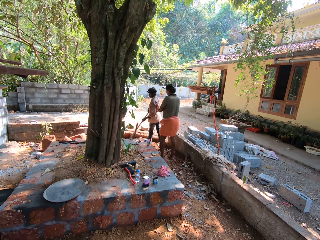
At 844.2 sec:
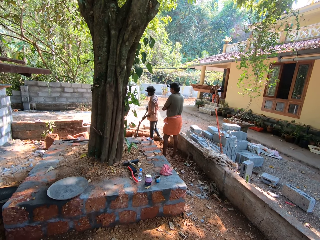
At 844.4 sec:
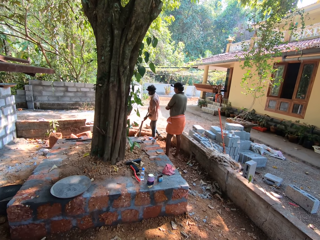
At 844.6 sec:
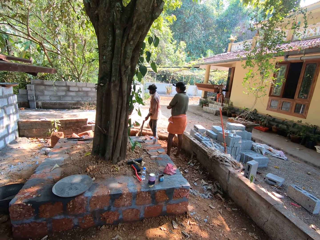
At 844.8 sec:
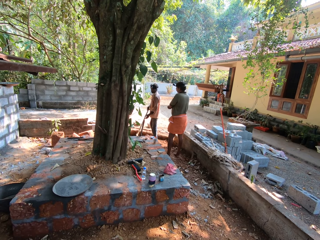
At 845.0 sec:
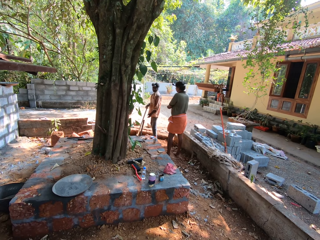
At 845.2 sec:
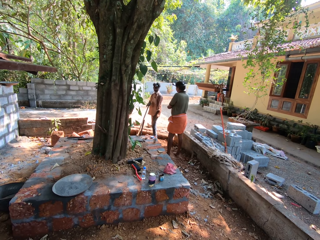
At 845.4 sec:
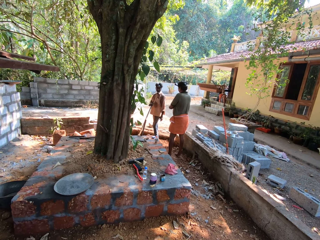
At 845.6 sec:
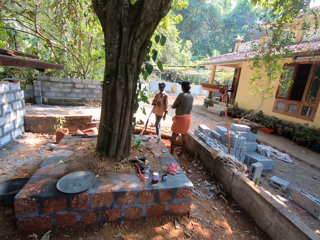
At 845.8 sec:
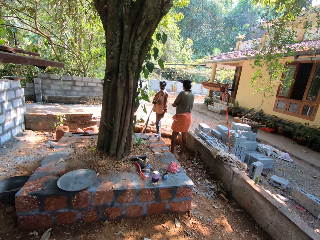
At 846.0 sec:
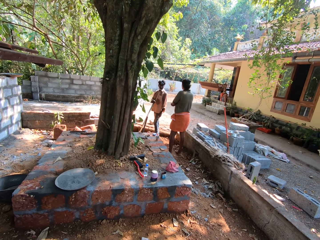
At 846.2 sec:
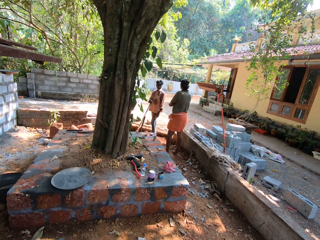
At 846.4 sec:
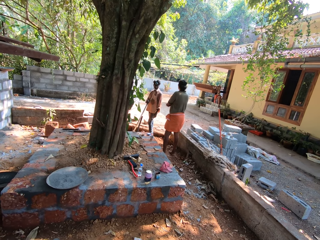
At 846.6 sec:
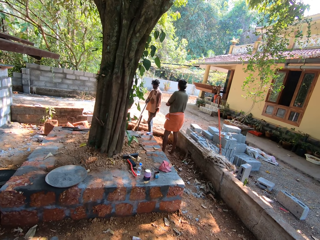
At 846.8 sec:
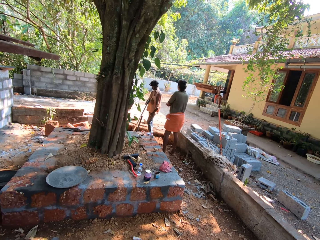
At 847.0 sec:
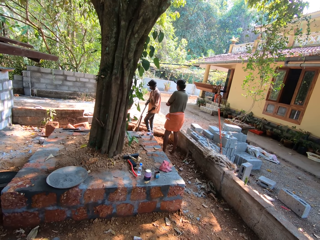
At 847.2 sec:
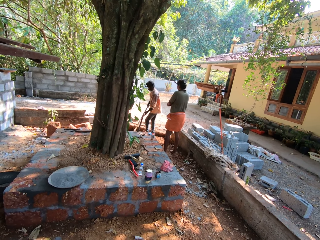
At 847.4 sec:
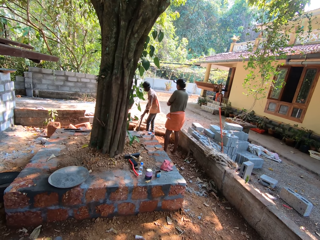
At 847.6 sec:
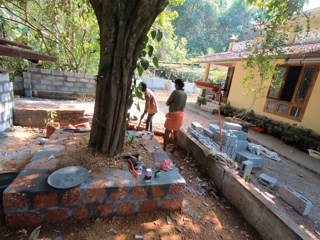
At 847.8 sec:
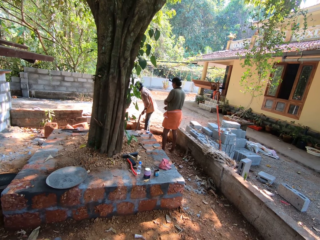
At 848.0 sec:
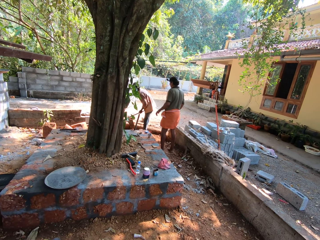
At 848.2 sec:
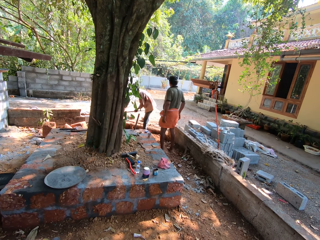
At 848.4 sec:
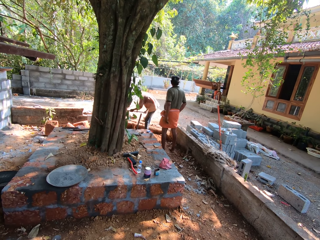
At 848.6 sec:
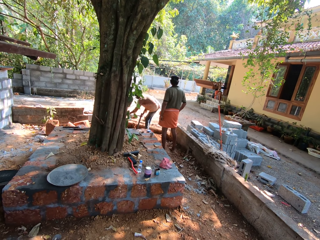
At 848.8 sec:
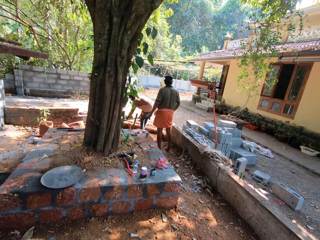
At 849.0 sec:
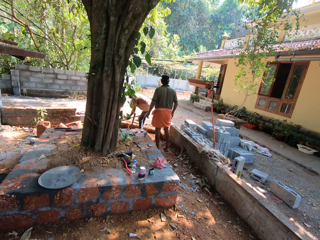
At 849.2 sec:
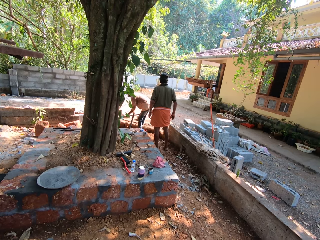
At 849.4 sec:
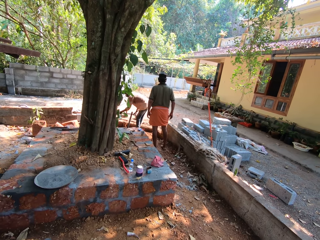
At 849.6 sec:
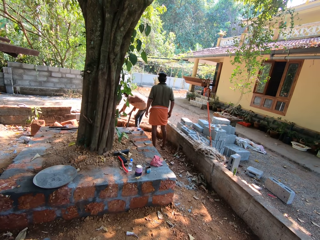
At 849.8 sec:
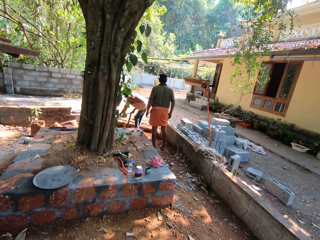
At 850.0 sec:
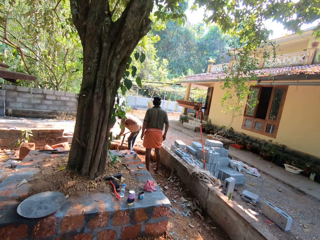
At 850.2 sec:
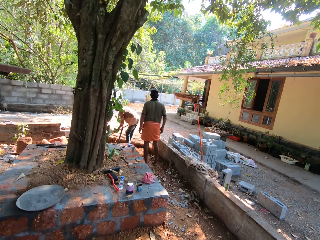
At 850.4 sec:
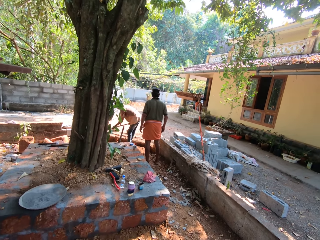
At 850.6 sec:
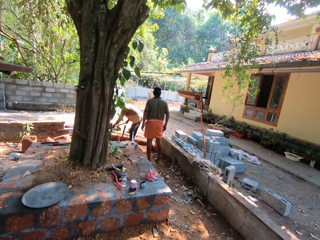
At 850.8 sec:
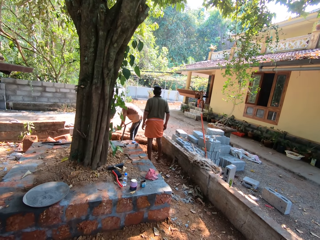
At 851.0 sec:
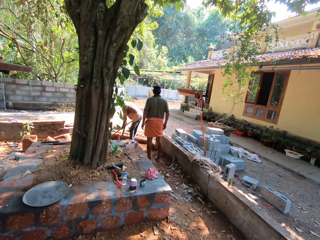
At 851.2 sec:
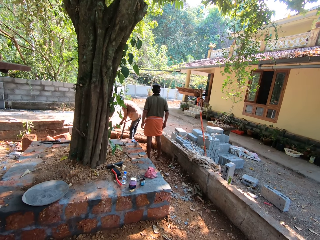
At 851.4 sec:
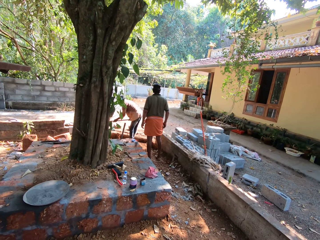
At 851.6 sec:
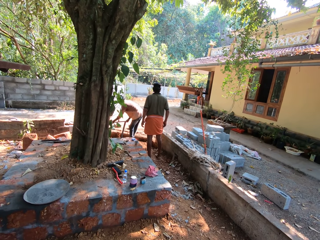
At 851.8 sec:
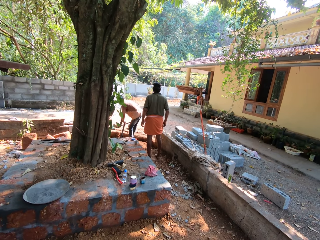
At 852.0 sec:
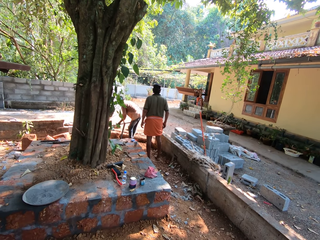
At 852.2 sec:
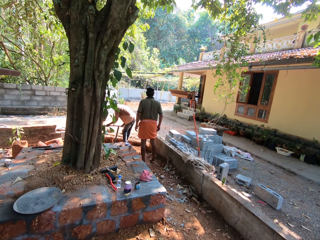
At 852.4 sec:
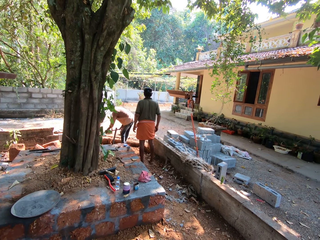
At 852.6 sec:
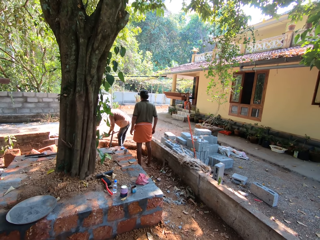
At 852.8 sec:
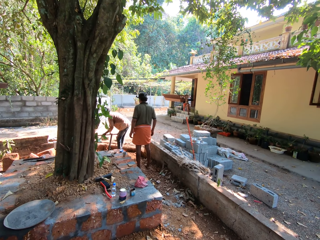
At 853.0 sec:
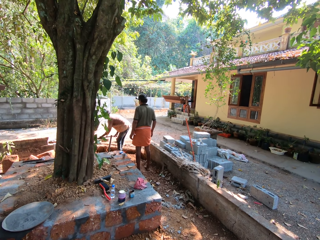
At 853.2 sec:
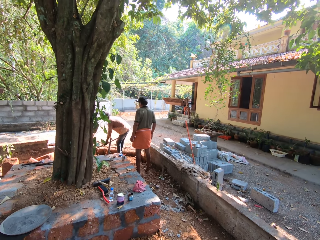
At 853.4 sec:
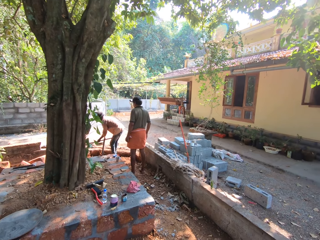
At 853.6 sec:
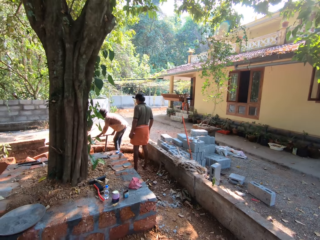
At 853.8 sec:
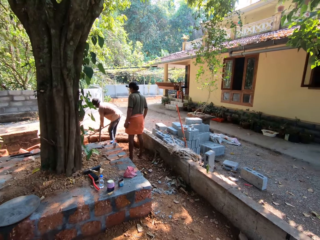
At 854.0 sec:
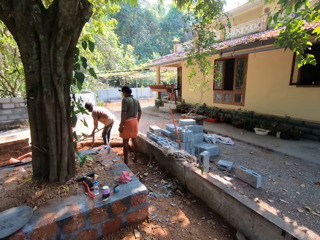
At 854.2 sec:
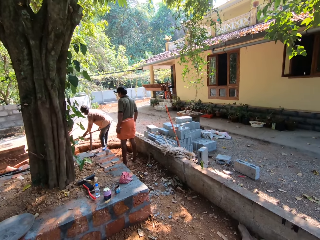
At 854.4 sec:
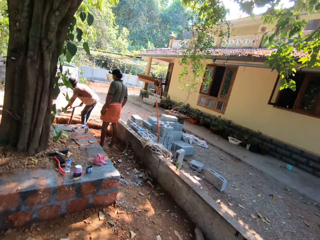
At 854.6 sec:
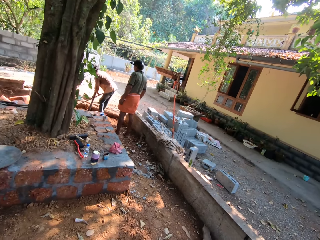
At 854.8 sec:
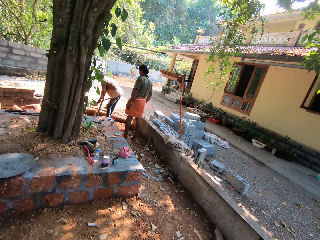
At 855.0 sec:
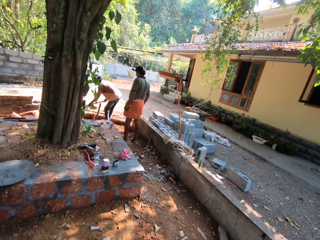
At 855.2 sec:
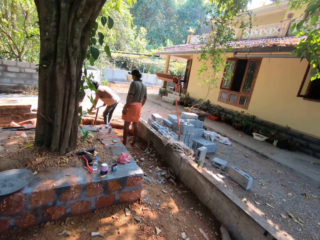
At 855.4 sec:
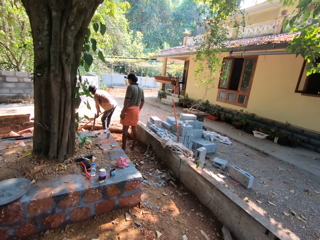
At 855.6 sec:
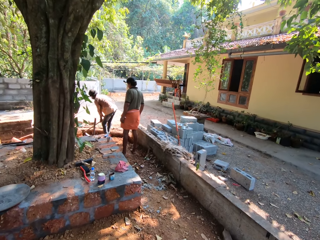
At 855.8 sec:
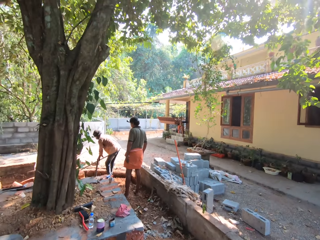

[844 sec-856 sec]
A man digs the ground with the hoe in both hands.

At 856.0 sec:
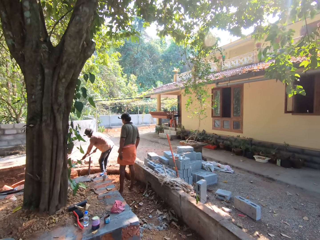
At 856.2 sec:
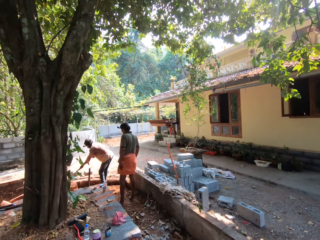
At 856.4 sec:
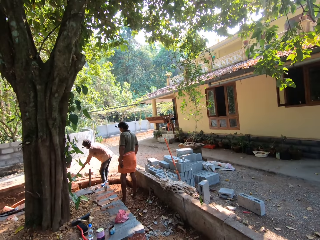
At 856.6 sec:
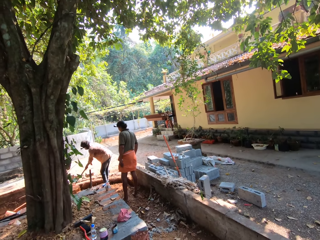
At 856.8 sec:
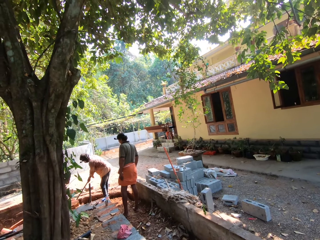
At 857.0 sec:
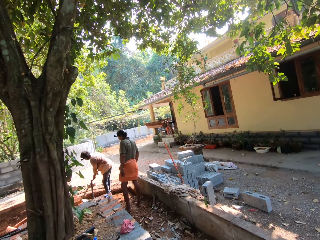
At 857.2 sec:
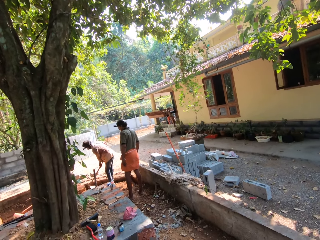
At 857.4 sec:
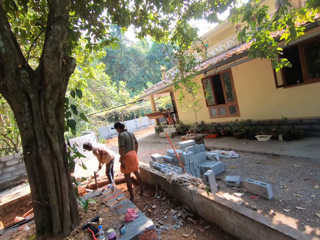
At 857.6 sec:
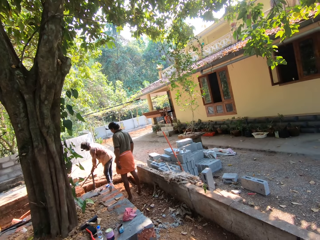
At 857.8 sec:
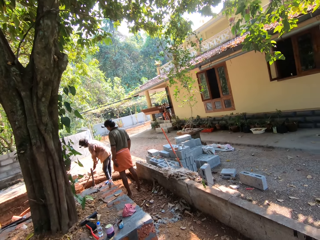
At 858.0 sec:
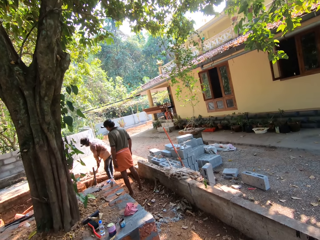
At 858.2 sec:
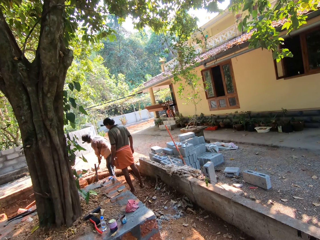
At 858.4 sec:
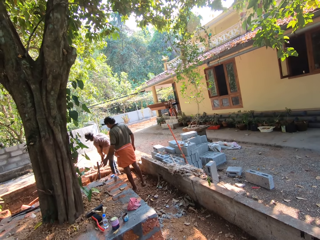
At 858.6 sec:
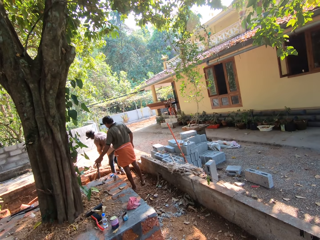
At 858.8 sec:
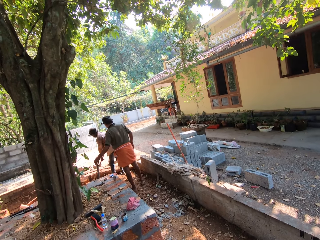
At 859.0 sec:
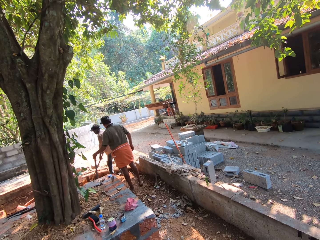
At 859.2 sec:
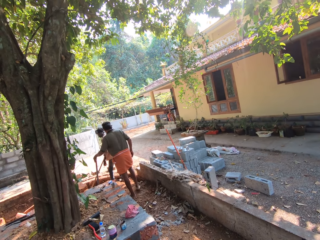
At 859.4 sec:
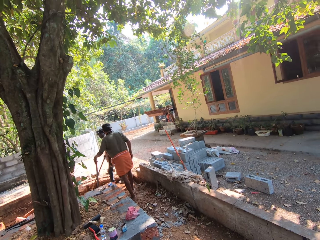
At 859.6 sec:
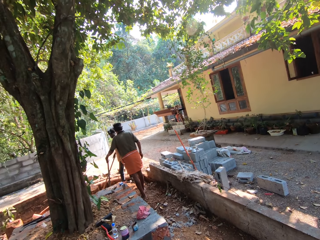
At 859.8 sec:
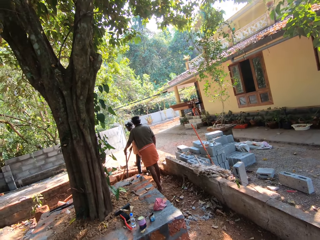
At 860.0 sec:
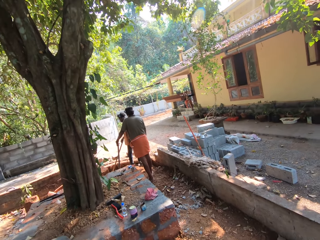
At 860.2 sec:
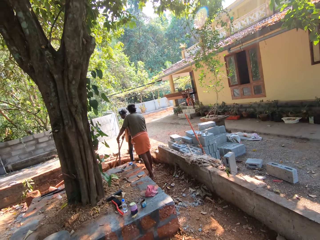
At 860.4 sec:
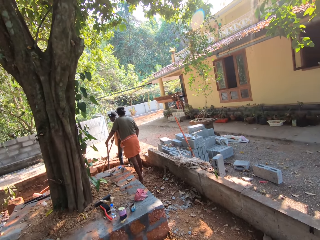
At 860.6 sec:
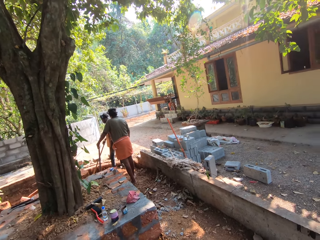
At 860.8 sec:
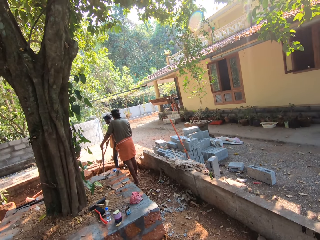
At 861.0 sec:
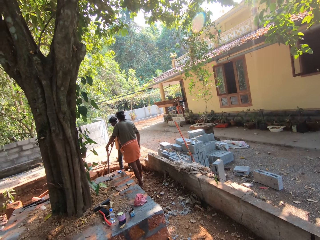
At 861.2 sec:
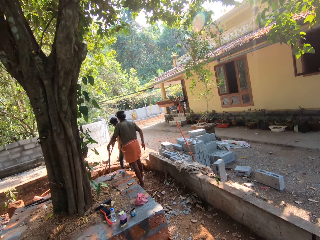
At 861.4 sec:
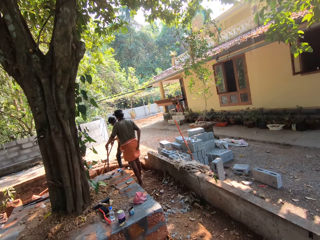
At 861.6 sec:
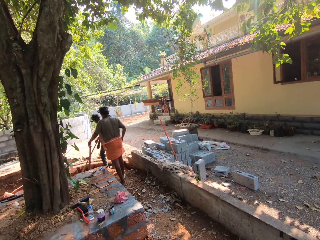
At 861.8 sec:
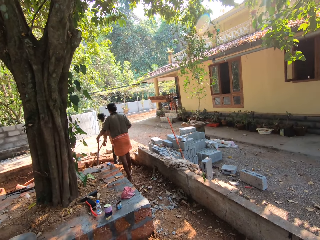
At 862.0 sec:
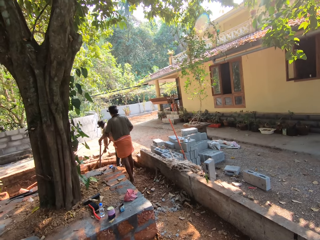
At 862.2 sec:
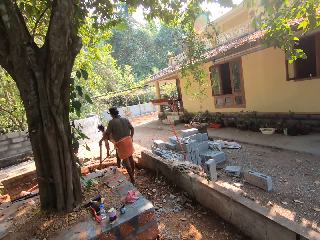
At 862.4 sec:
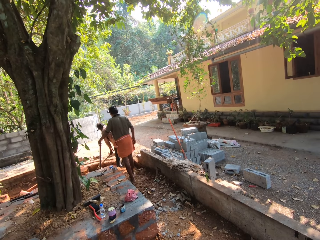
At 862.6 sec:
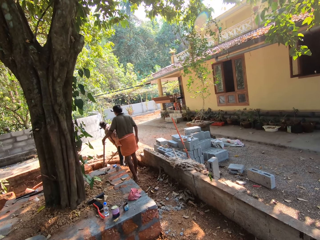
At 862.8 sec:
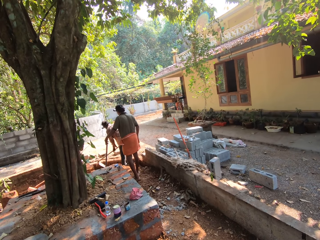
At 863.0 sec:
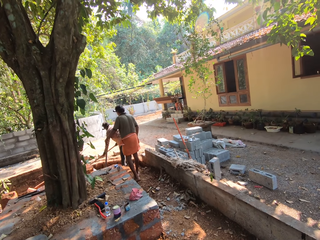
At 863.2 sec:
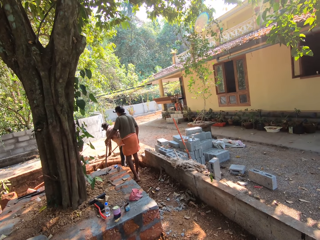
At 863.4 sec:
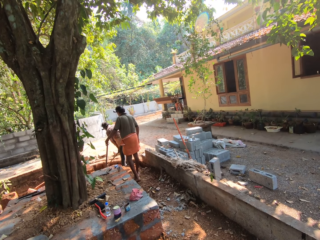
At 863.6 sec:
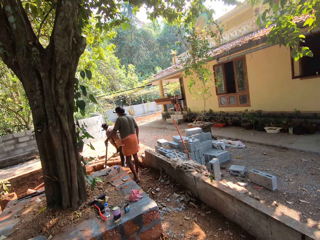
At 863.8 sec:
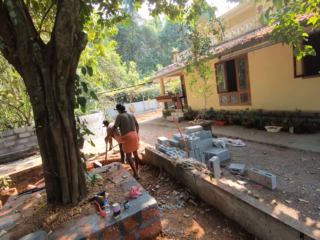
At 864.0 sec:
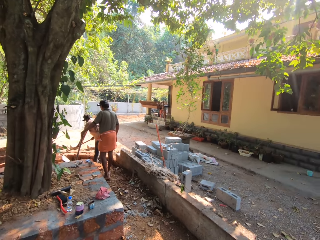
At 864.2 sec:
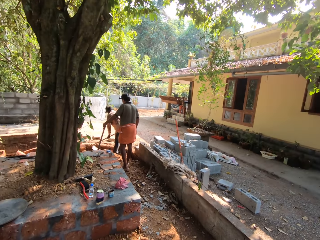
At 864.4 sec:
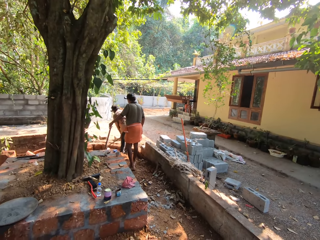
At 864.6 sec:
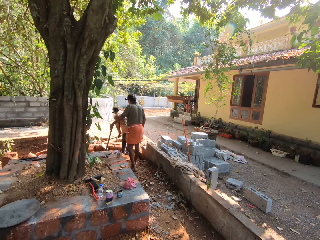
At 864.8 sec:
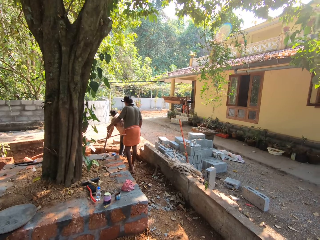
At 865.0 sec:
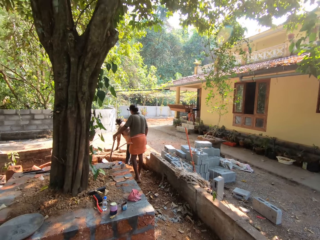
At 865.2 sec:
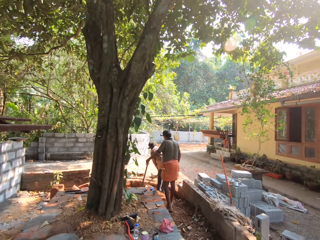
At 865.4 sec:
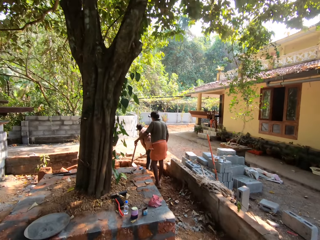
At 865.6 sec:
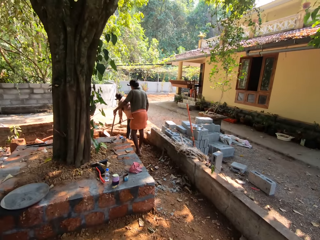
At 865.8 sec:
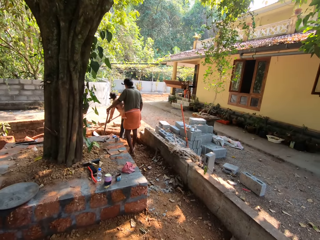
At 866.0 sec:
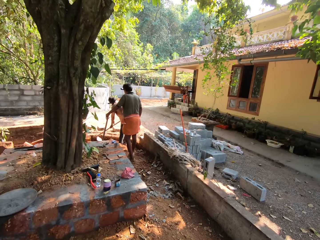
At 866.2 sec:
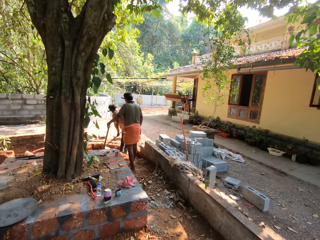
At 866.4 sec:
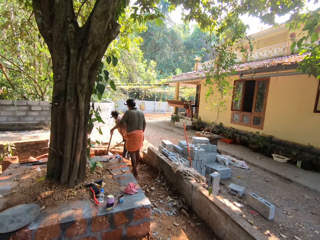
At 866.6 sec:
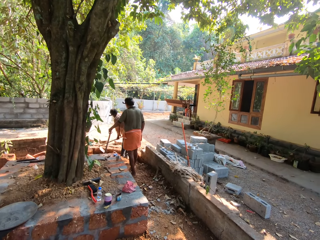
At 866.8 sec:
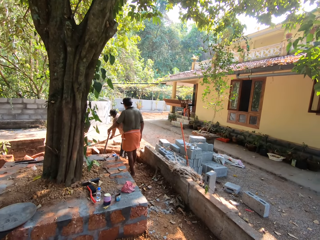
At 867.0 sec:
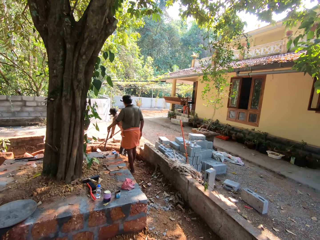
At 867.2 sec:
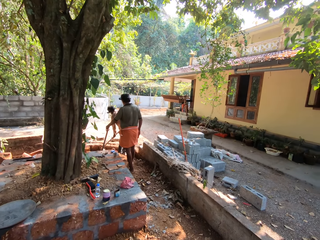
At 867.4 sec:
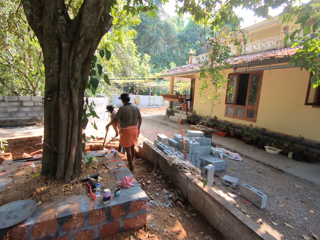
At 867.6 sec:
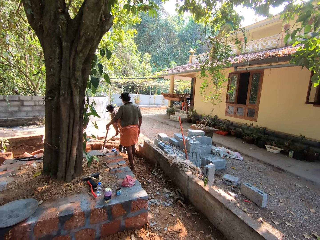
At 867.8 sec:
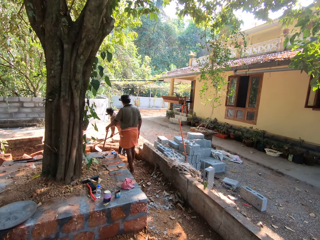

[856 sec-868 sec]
A man picks the hoe from the pavement with his left hand. He holds the pick mattock. He cleans his right hand on the towel on his body. Another man digs the ground with the hoe in both hands.
